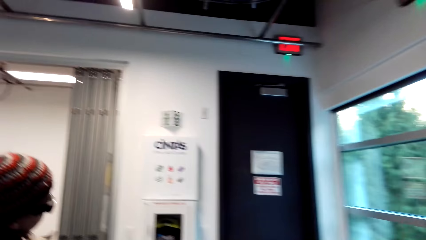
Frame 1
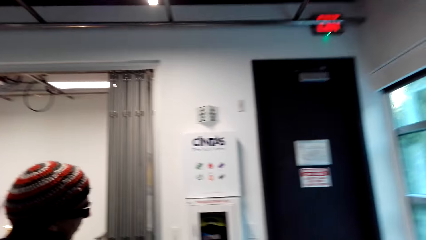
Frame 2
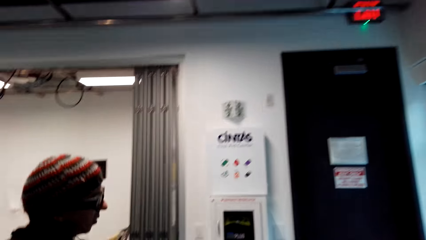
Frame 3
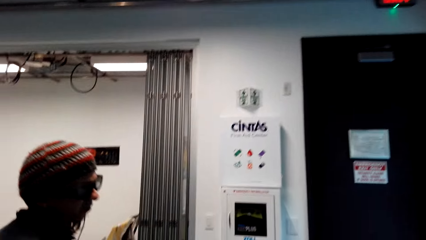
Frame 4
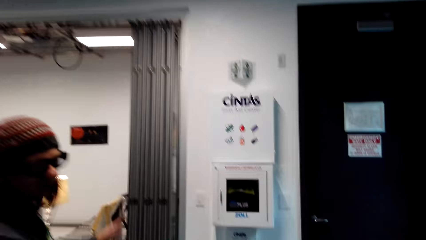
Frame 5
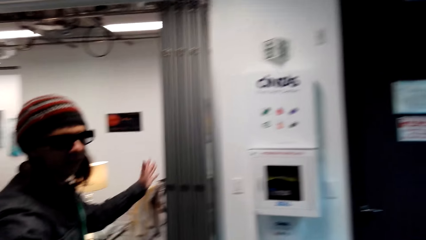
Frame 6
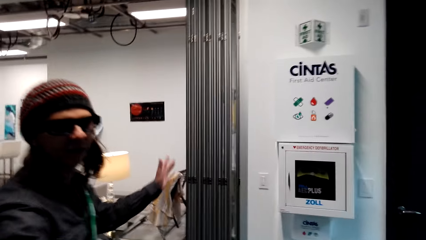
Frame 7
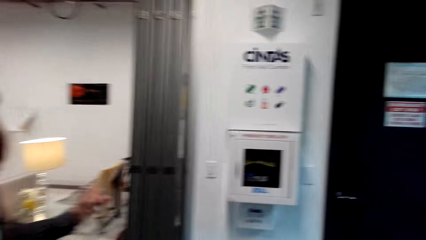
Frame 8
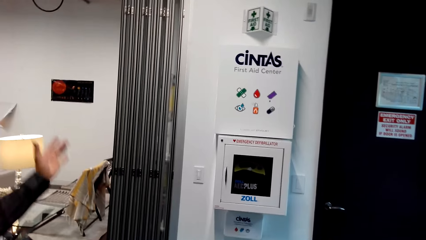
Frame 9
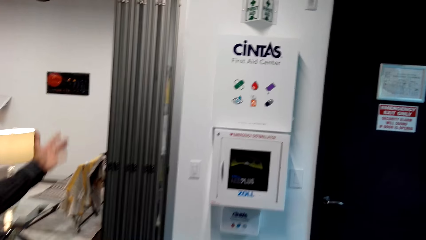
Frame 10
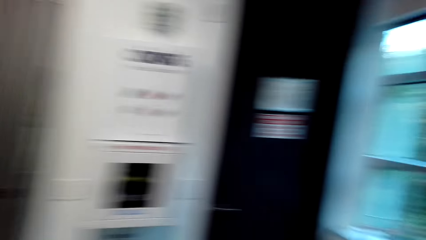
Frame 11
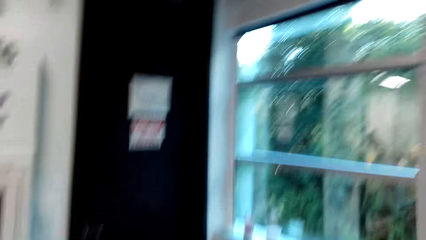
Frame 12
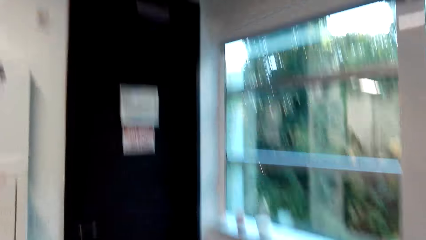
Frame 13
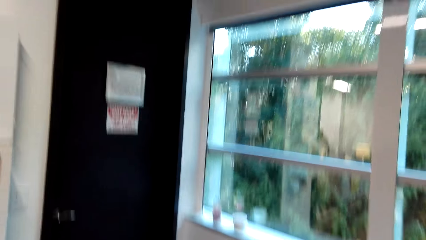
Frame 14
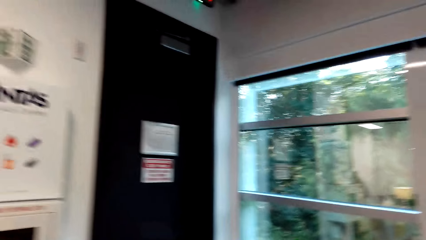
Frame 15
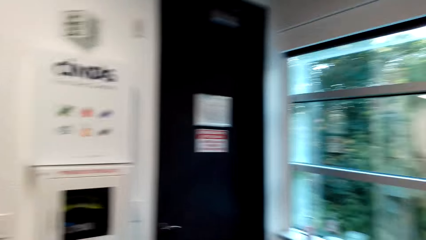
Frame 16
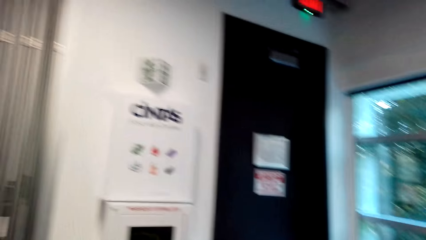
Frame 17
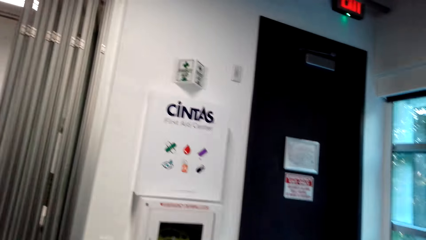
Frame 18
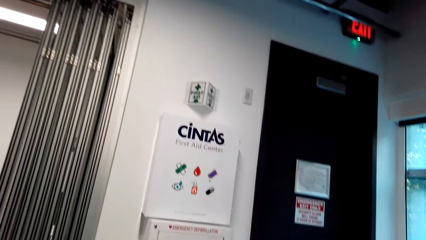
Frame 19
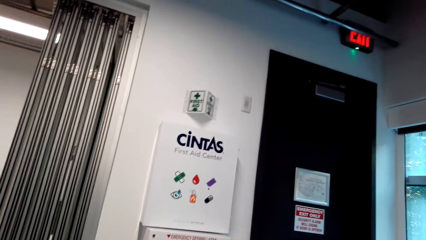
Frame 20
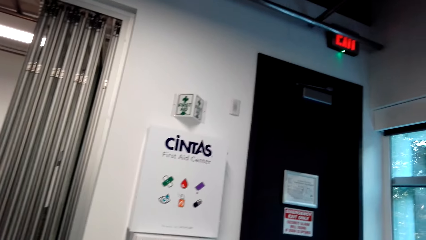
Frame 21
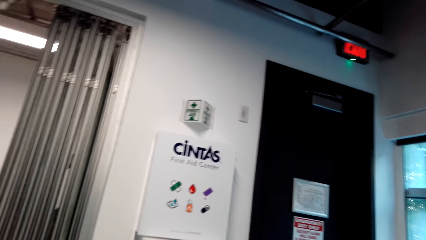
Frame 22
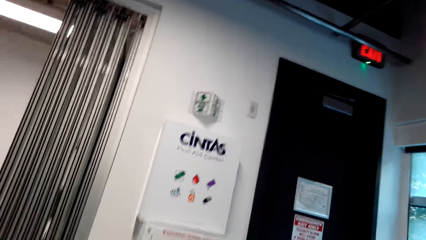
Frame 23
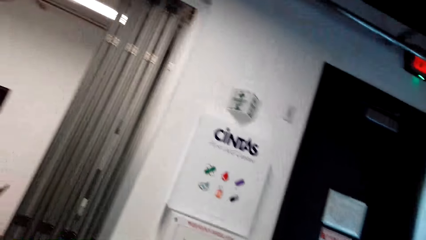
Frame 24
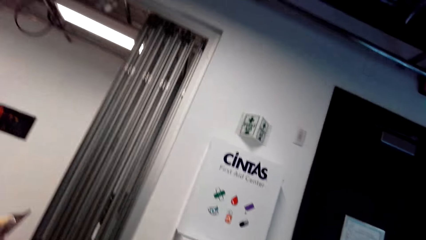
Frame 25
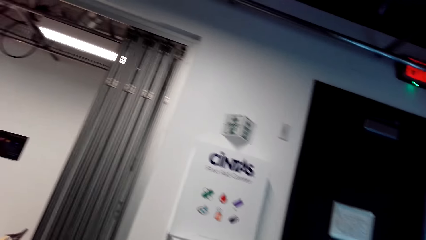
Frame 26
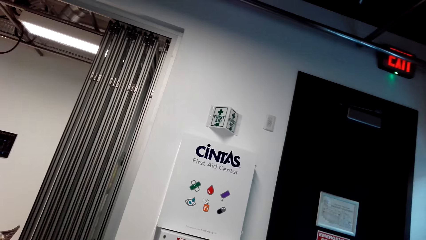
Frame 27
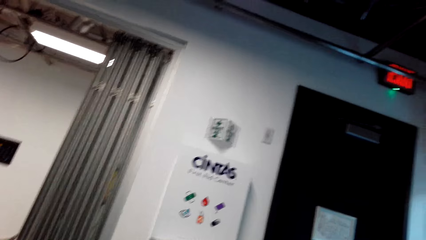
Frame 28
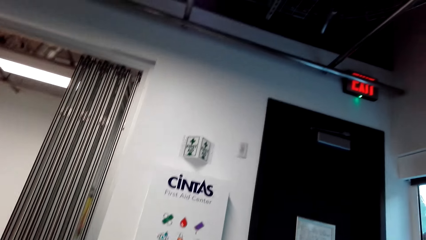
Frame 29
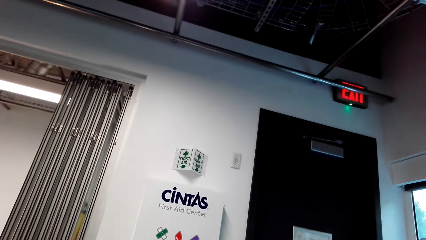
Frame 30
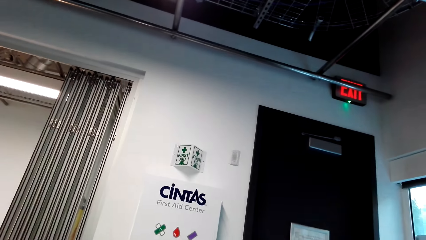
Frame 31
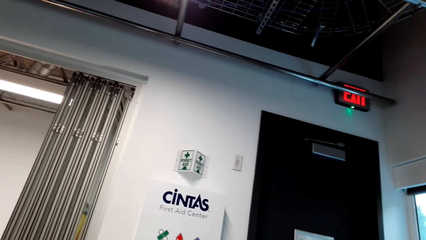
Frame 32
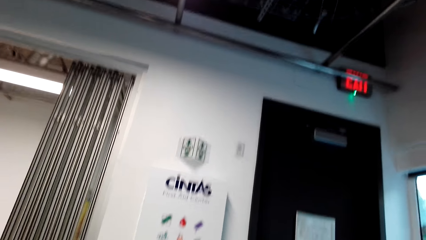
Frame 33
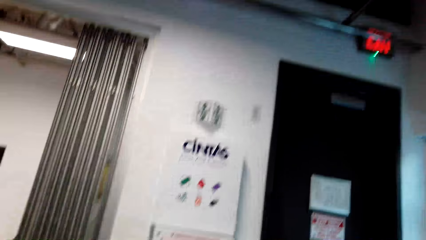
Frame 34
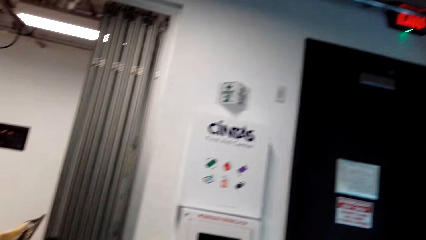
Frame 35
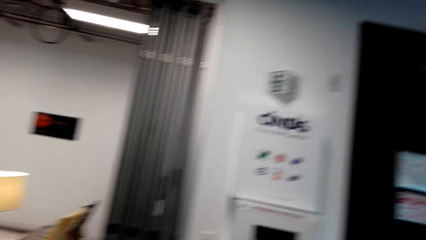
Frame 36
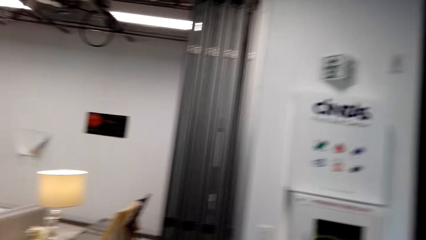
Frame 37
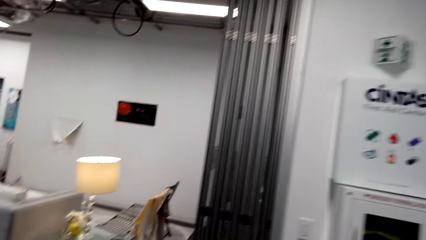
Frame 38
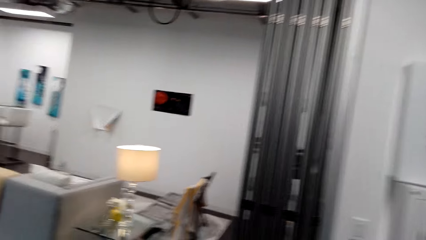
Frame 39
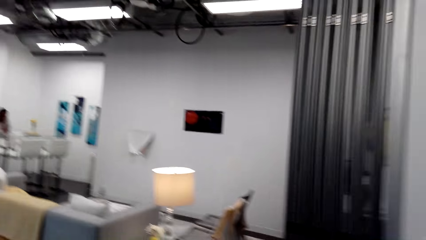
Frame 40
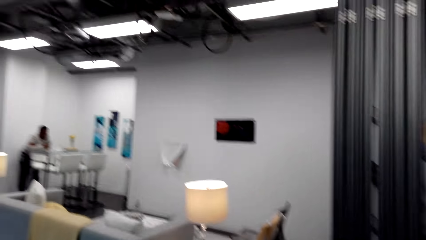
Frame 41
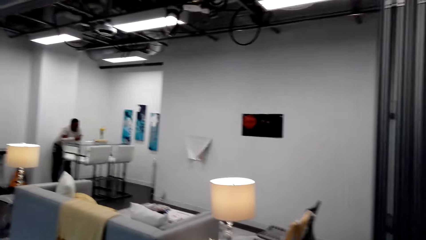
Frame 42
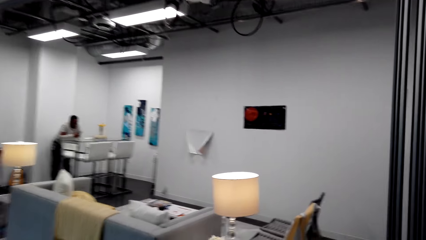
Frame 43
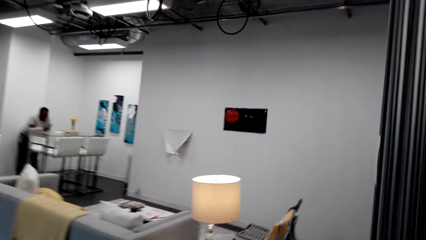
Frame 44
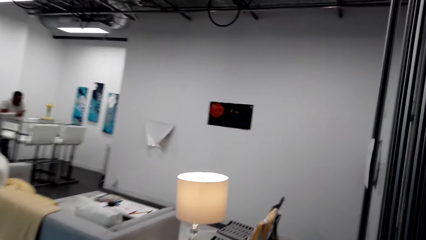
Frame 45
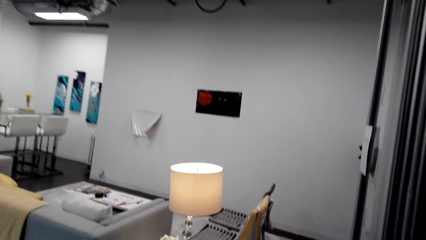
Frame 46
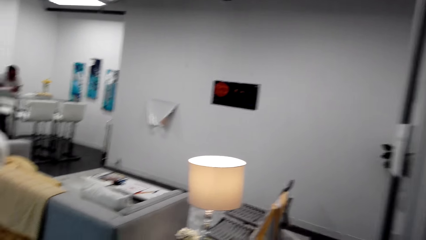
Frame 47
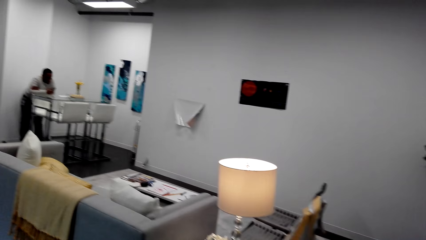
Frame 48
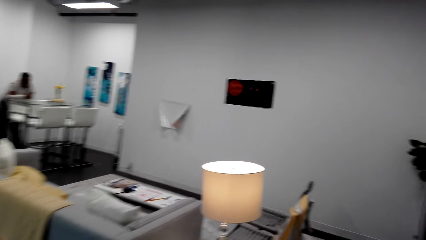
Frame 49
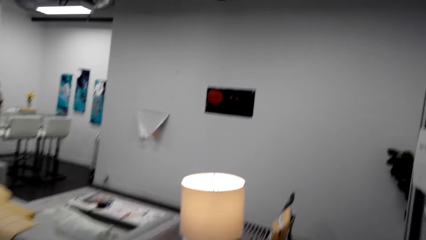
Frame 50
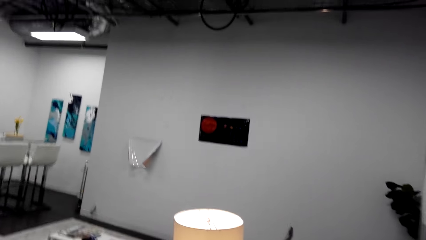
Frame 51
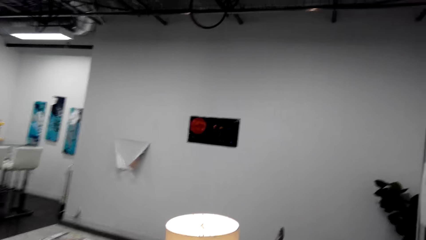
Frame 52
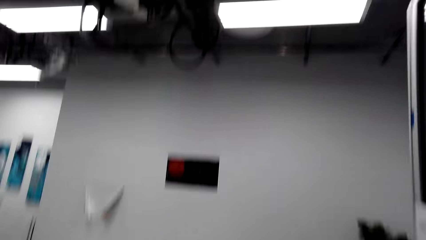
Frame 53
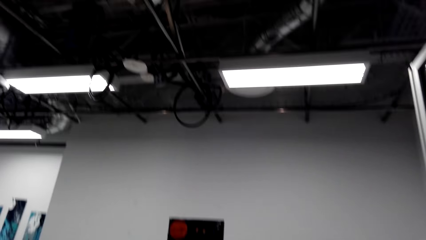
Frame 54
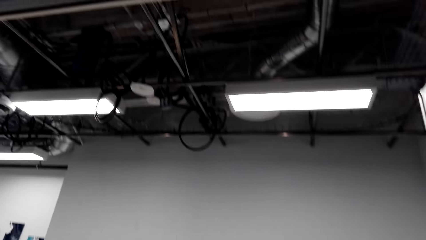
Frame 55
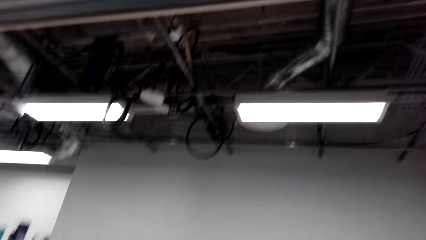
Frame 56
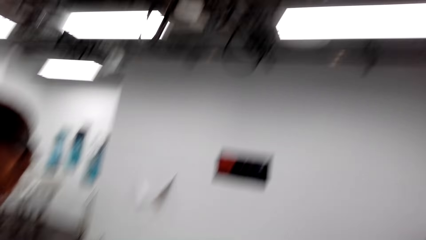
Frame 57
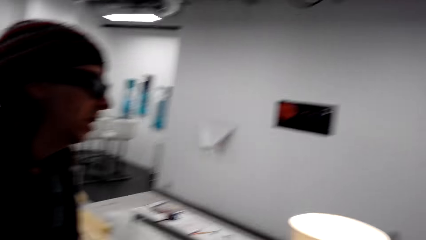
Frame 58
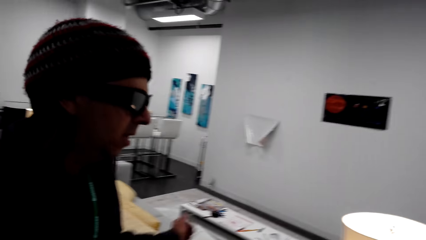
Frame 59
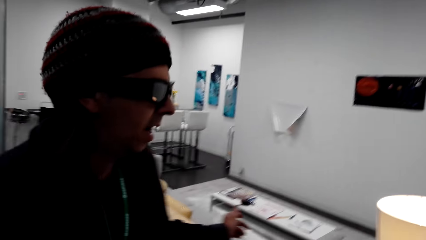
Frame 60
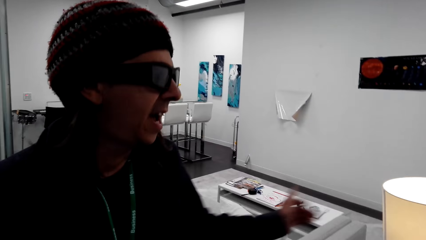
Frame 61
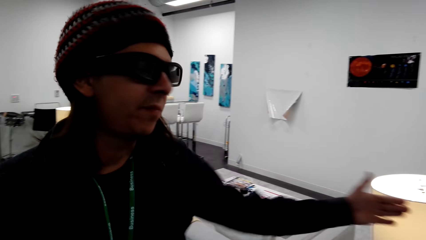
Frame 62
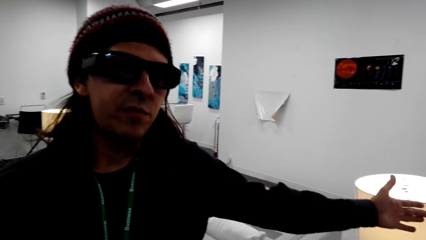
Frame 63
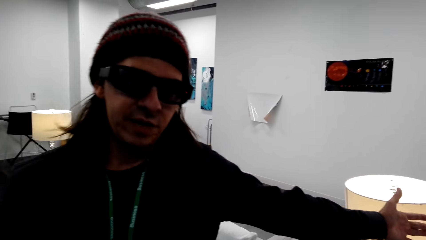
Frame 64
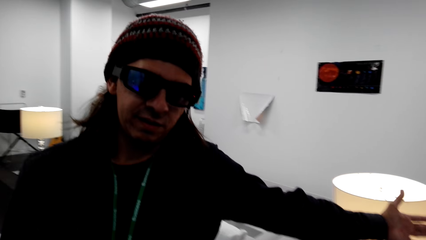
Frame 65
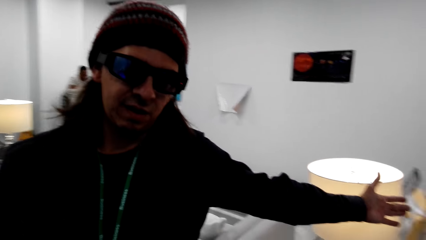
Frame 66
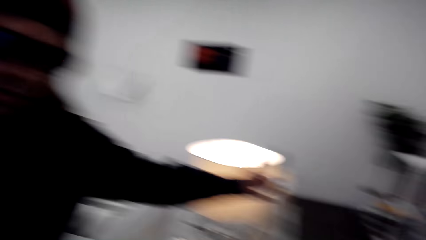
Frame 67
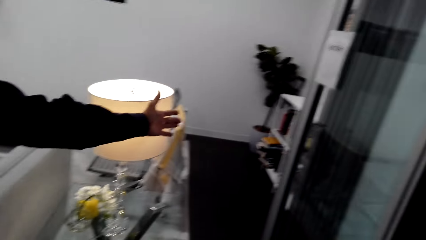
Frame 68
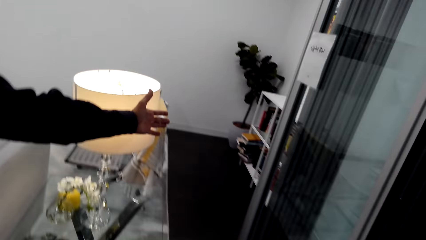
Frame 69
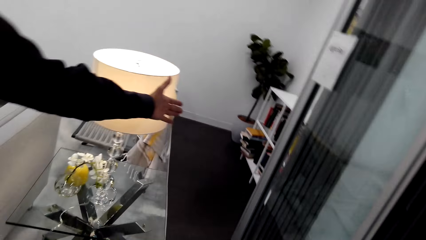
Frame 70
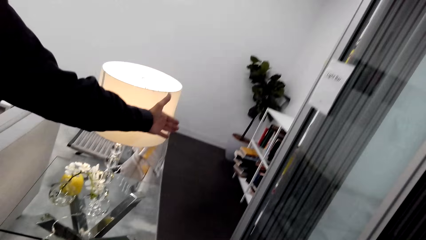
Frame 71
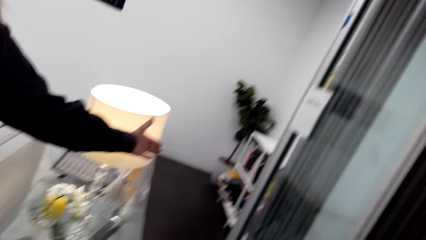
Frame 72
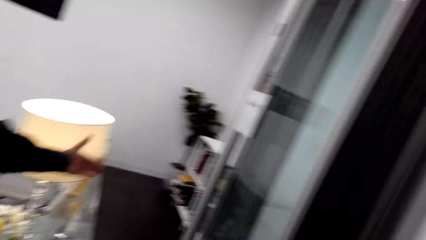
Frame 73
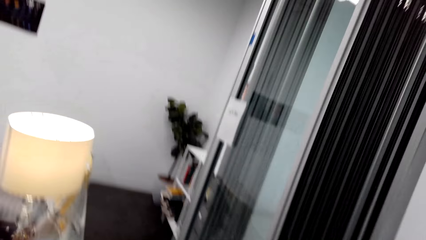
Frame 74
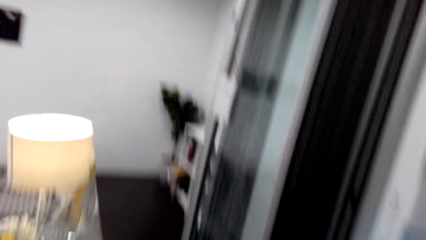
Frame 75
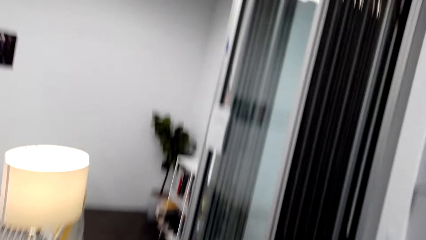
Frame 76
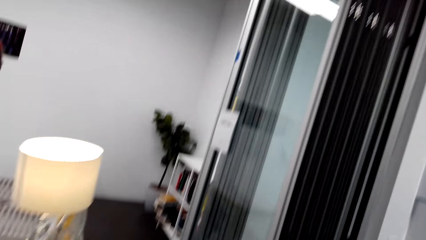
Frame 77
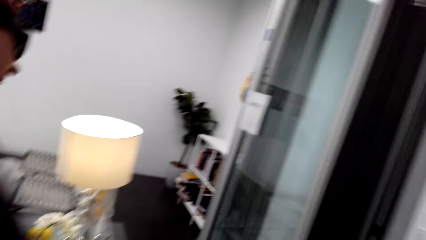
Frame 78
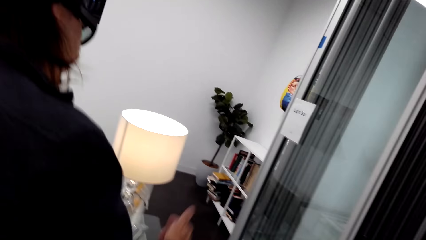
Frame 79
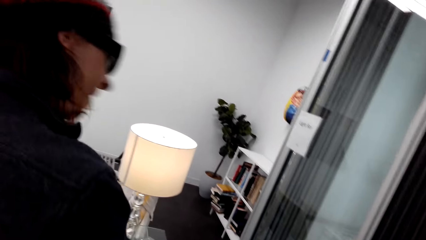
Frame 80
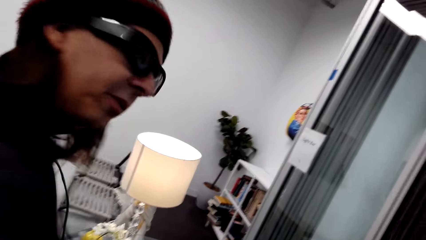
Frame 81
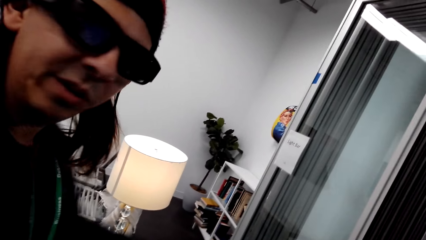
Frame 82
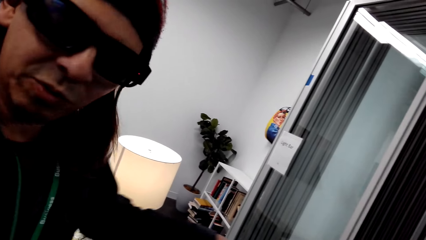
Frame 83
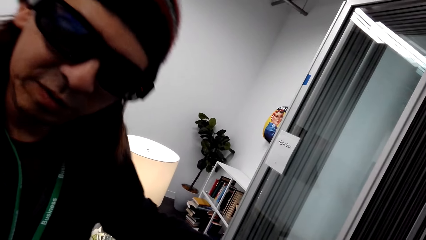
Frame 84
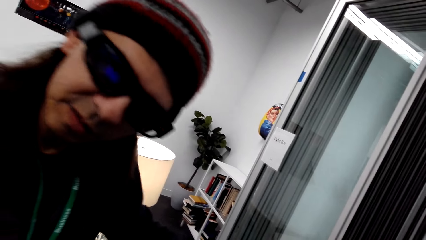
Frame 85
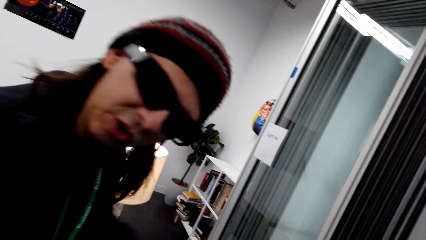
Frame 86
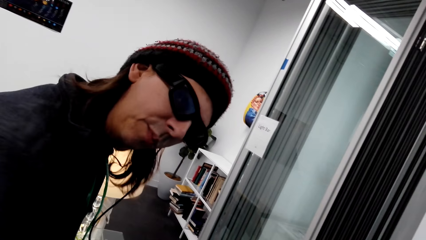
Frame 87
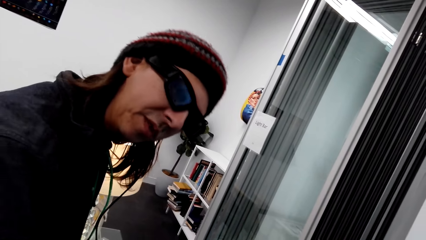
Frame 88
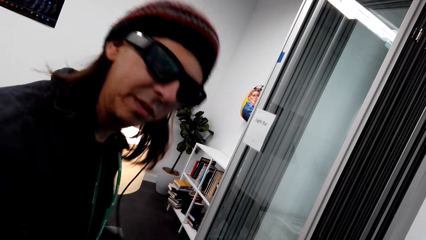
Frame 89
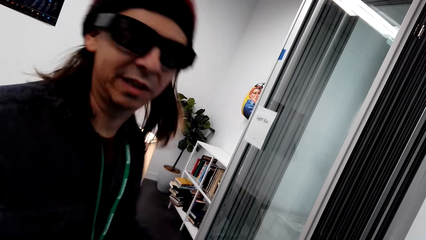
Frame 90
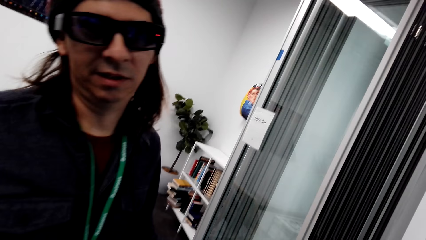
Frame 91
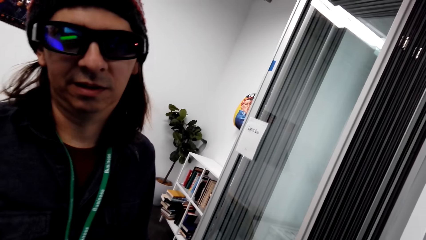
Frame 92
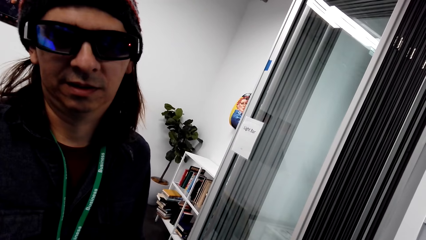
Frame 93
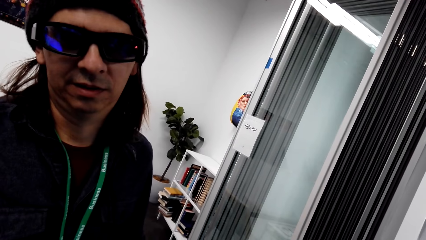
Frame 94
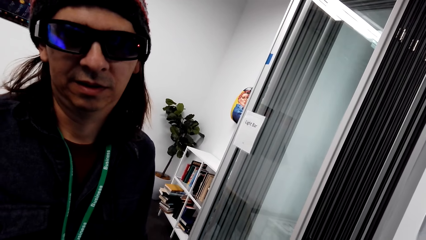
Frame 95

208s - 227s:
The person talks to the camera wearer. The camera wearer looks around the apartment. They walk around the apartment. The person talks to the camera wearer. The camera wearer converses with the person. They look around the apartment. The person talks to the camera wearer.
